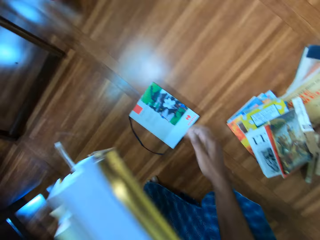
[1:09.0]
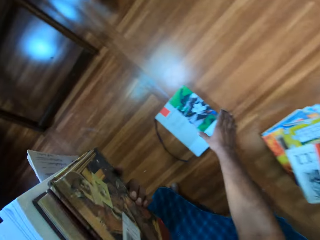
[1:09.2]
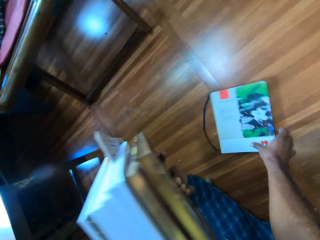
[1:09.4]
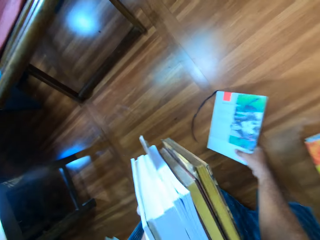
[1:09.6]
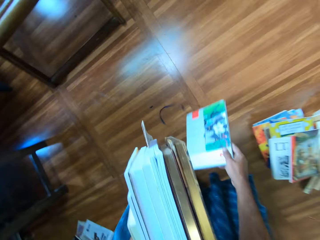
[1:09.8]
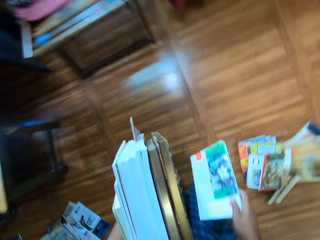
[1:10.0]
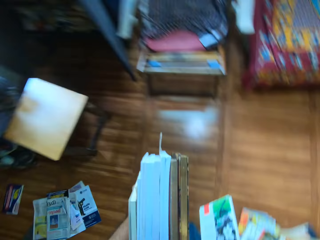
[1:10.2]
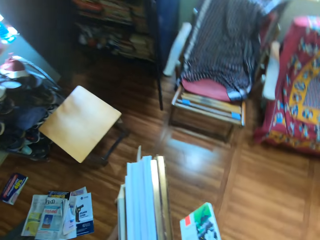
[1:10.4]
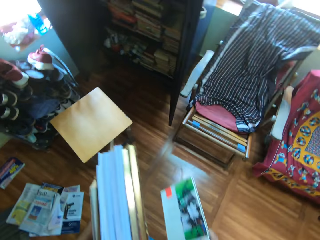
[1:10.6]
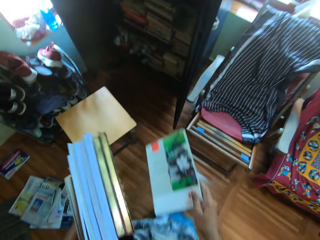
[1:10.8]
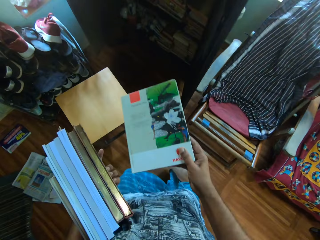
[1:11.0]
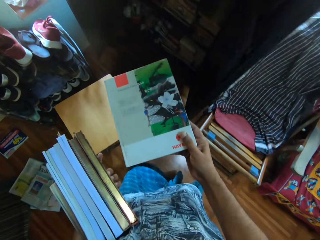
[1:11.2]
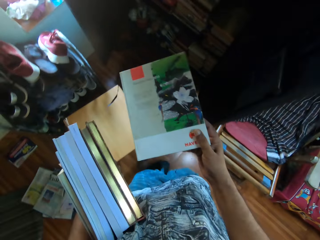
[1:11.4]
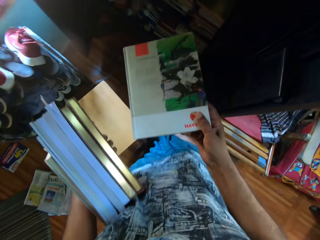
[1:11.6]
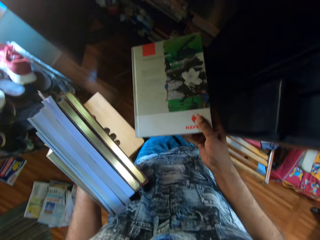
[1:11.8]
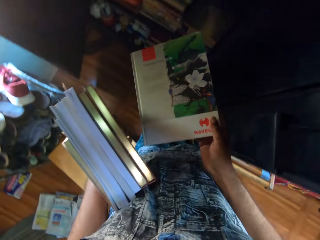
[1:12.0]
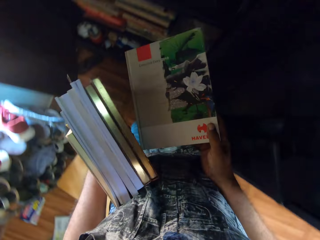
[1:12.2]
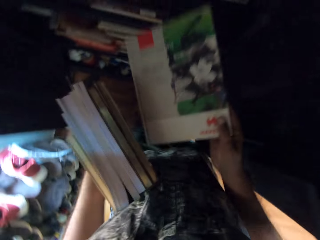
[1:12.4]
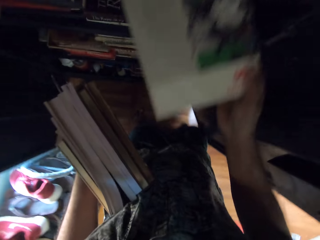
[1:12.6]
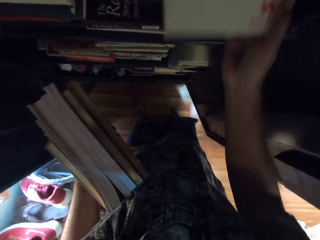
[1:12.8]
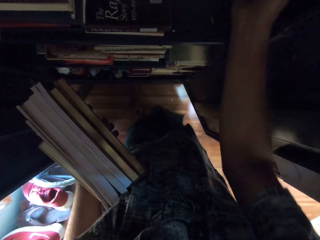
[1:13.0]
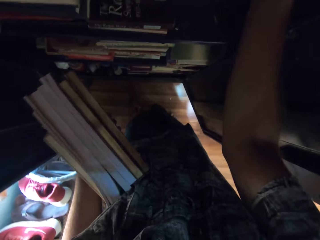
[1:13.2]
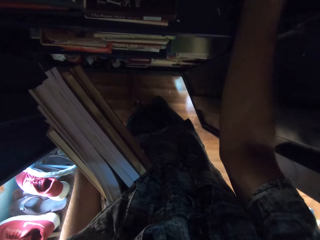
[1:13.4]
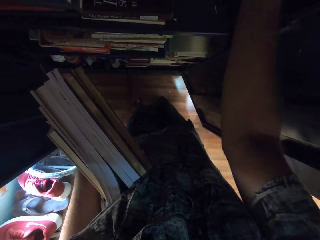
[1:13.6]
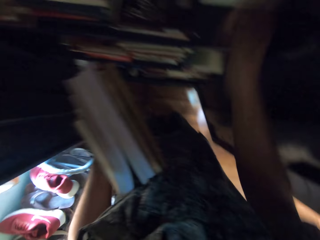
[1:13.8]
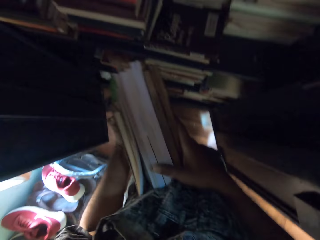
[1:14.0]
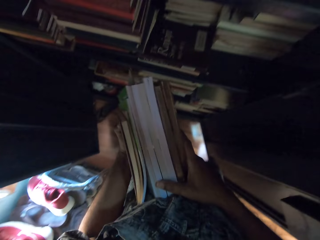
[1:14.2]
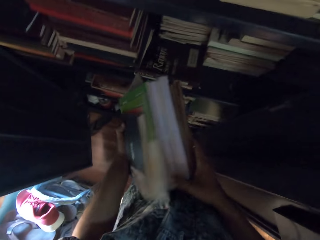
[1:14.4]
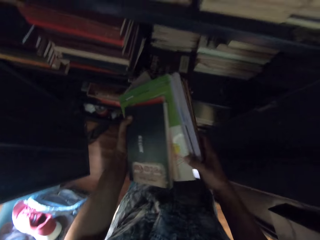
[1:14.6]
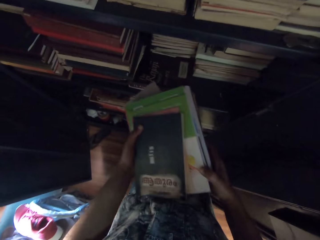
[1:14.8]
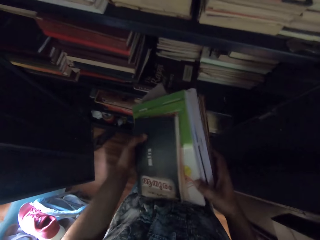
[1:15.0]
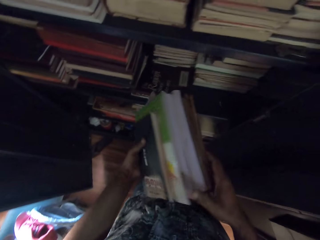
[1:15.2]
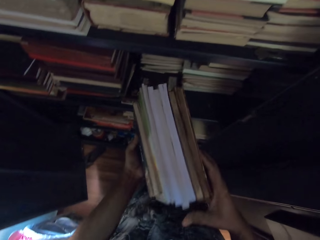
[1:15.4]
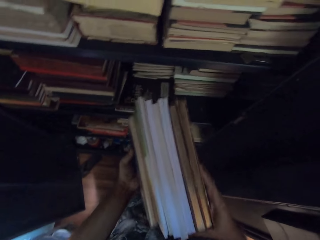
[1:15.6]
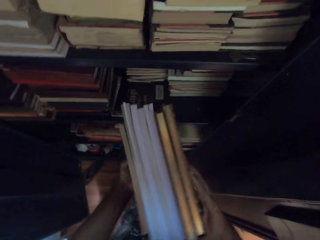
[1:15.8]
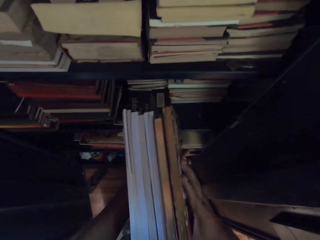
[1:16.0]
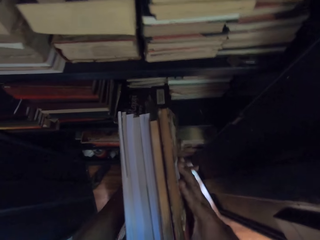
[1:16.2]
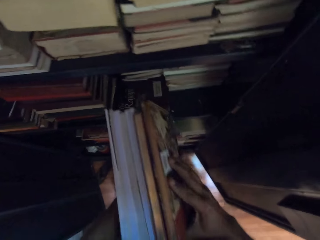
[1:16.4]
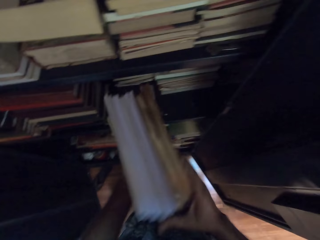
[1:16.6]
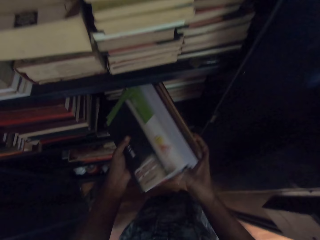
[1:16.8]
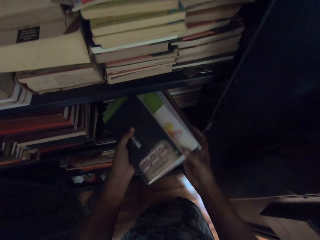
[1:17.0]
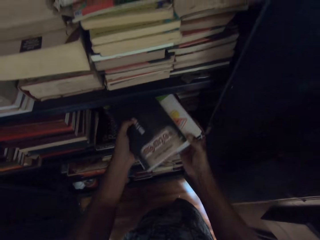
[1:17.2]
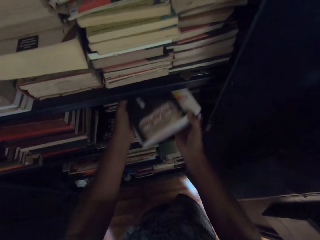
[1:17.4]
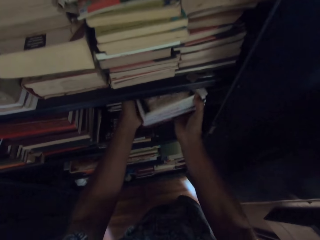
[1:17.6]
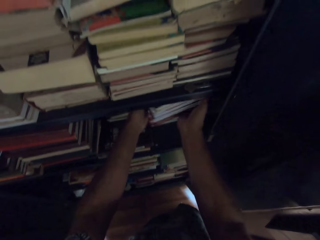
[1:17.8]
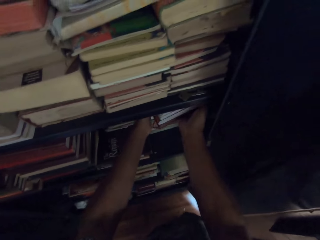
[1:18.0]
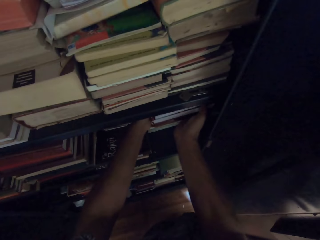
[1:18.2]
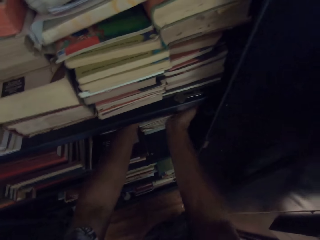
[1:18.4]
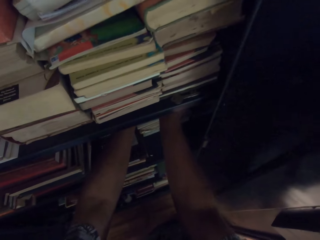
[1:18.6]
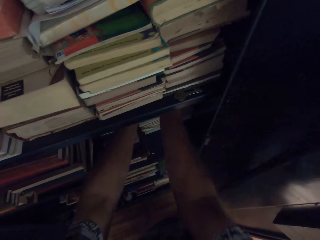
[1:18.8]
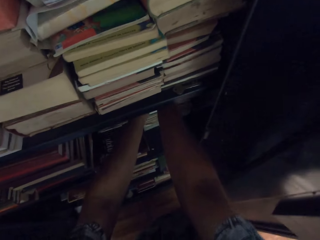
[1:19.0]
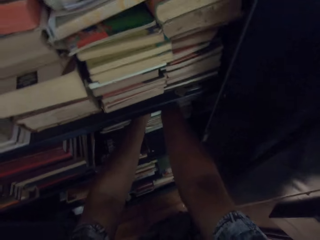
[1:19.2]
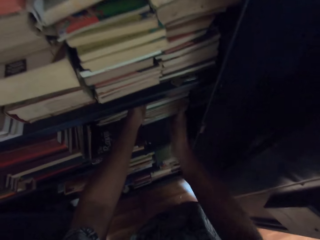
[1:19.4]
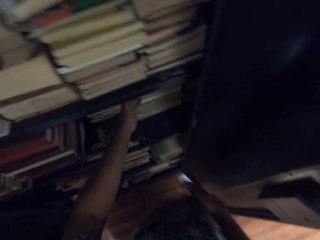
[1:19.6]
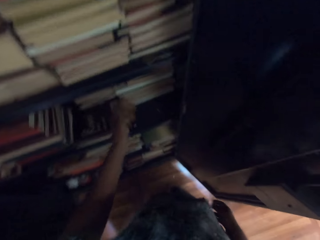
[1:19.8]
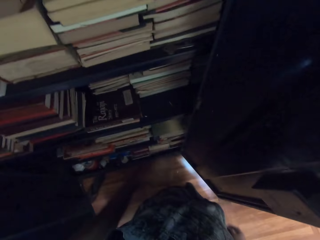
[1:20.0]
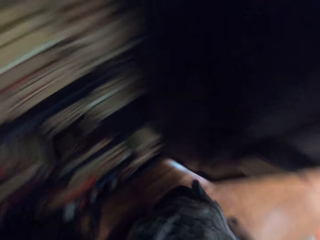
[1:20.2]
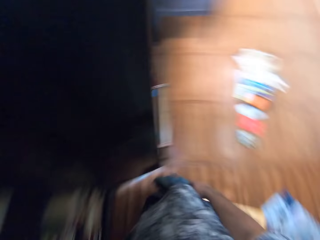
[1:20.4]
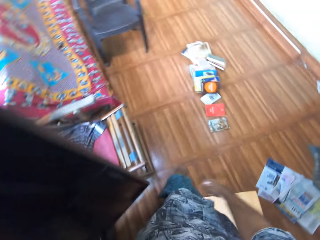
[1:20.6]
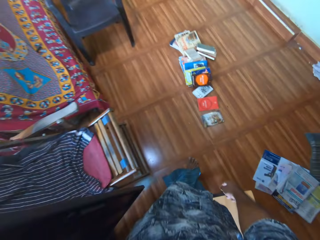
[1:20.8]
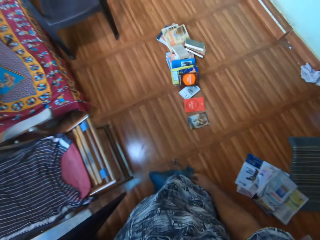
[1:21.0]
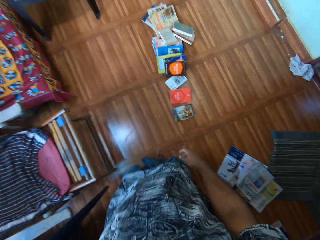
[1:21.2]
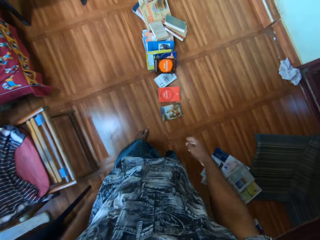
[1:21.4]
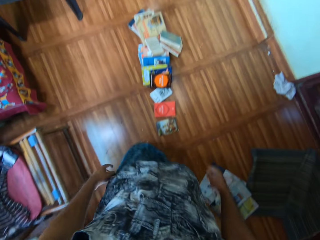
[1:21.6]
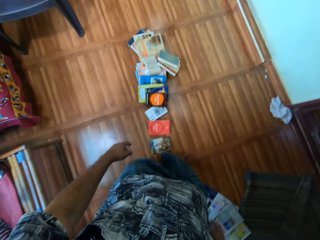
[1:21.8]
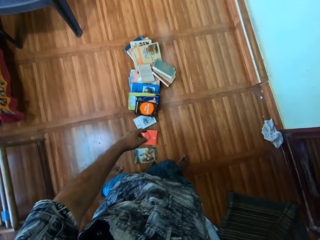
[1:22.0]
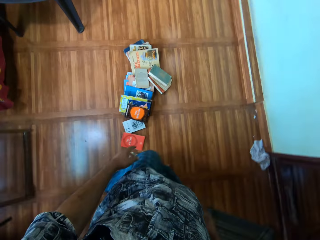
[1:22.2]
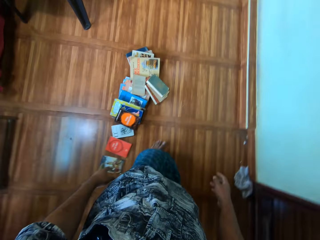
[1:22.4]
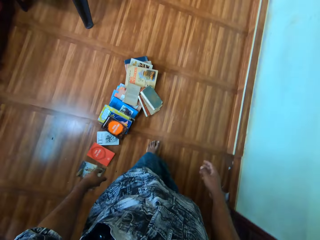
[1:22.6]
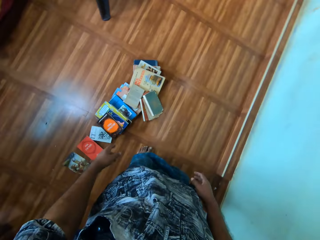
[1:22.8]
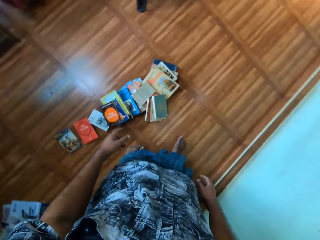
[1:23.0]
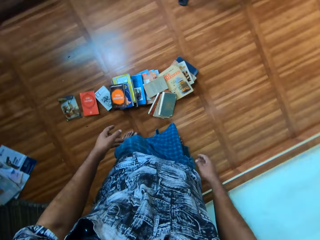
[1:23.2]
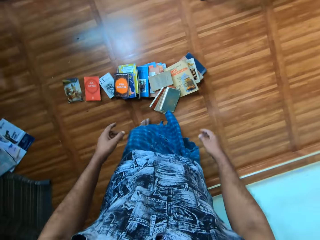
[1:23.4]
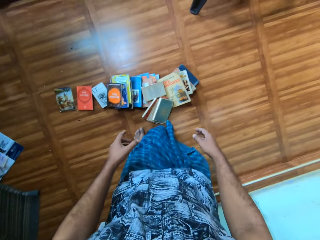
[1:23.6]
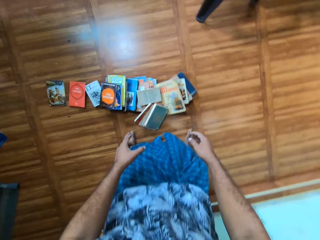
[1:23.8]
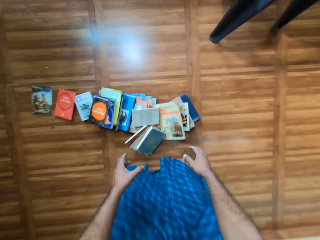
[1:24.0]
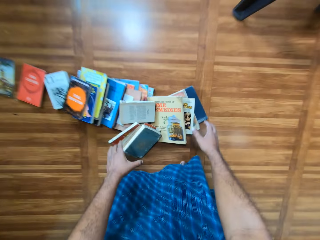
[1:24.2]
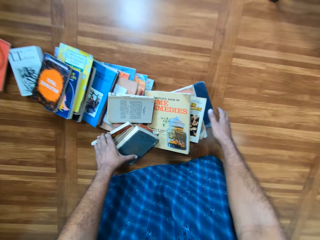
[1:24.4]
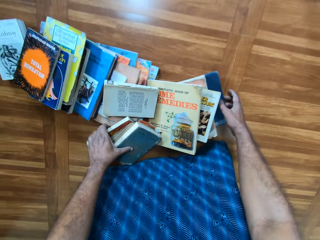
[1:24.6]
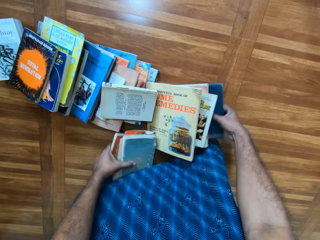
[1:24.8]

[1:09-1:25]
The camera wearer picks a book from the floor with his right hand. He walks towards the book shelf. He drops the book on the book shelf with his right hand. He arranges the pile of books with his hands. He drops the pile of books on the book shelf with his hands. He walks towards the books on the floor.

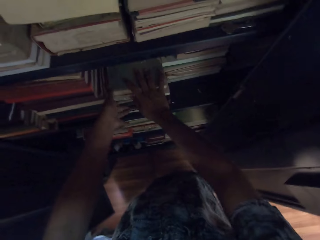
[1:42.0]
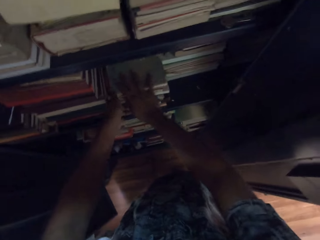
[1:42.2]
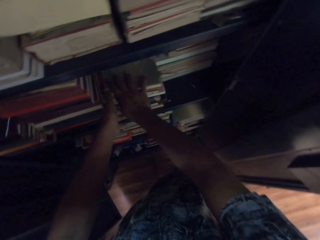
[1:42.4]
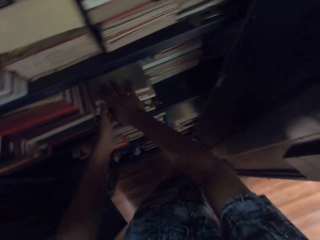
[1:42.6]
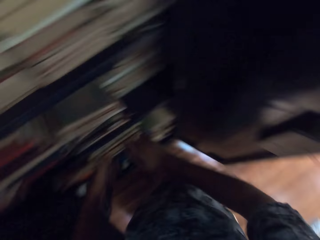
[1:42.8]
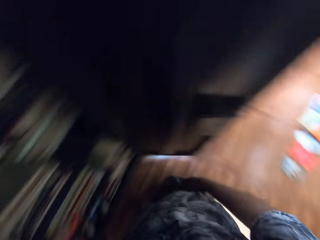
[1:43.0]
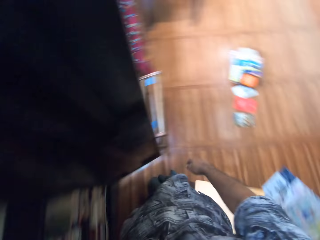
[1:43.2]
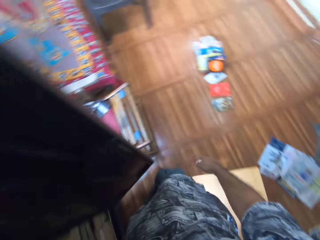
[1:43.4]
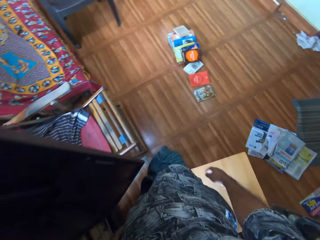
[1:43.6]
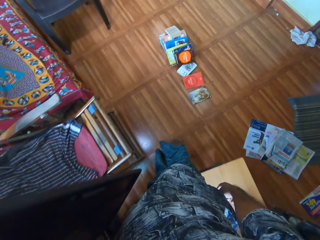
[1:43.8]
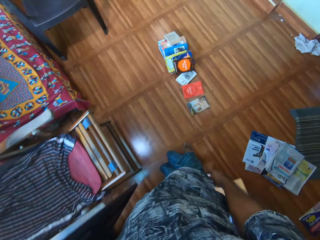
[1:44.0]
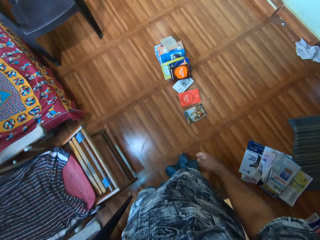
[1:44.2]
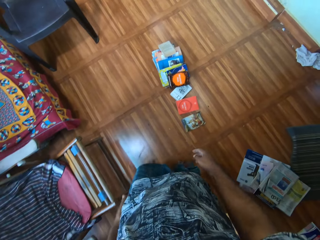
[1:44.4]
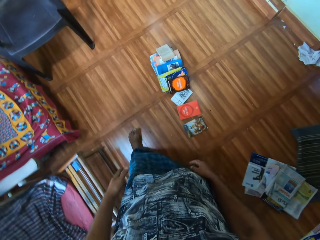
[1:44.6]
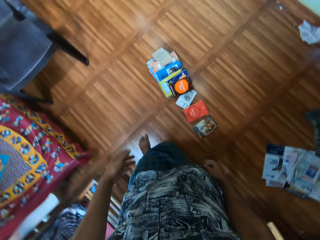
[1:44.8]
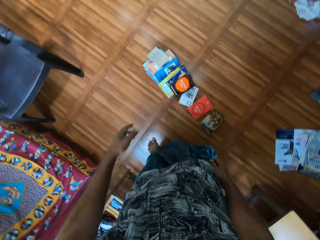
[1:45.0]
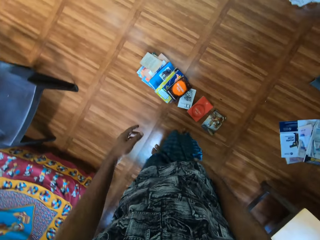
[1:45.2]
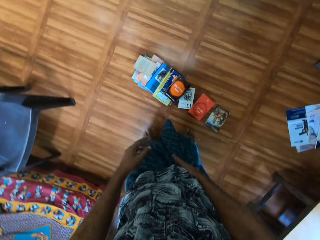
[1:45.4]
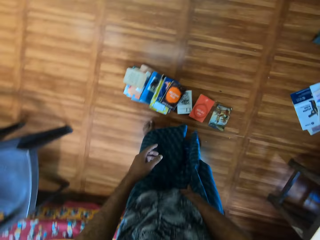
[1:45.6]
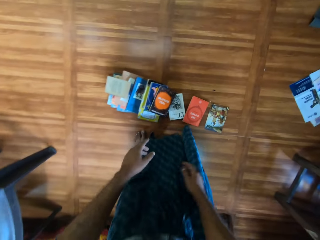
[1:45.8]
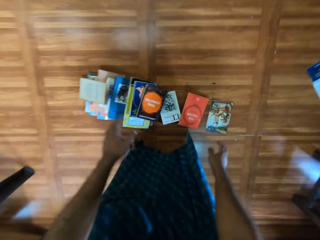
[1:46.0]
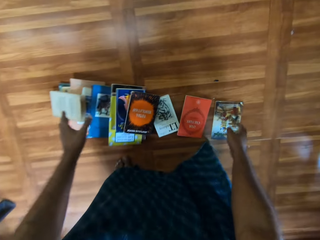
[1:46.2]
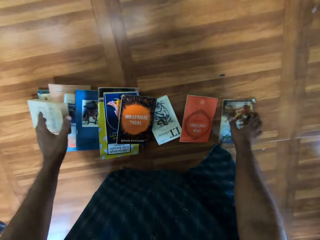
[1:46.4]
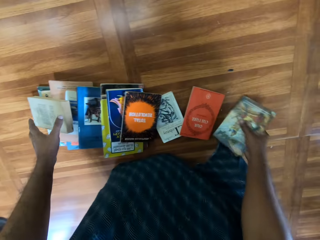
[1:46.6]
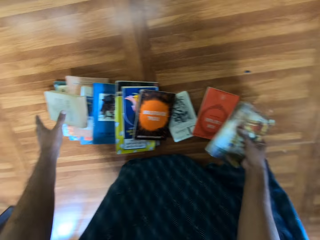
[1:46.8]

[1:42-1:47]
The camera wearer walks towards the books on the floor. He picks a book from the floor with his right hand.
